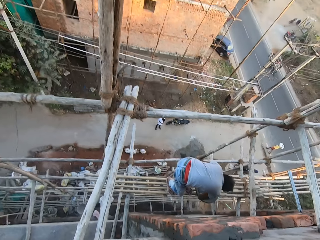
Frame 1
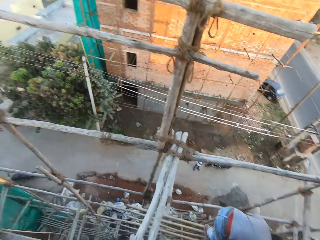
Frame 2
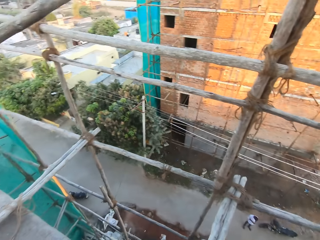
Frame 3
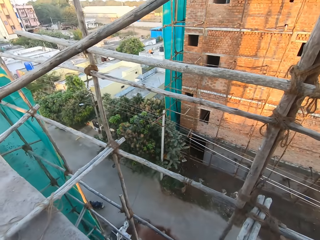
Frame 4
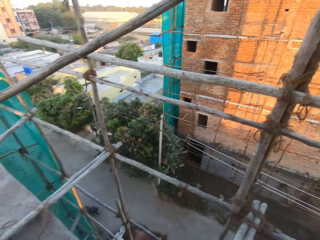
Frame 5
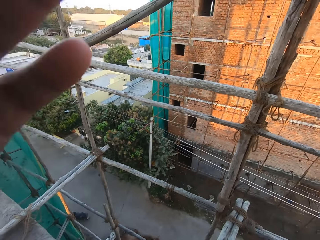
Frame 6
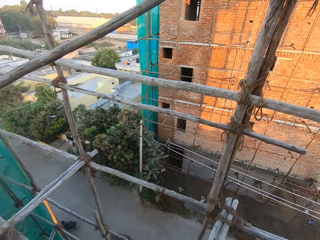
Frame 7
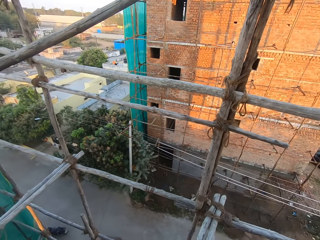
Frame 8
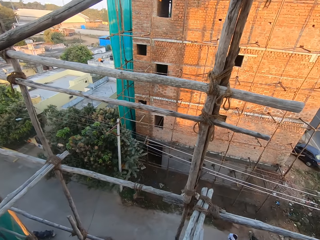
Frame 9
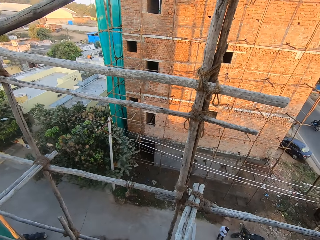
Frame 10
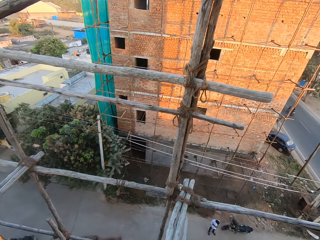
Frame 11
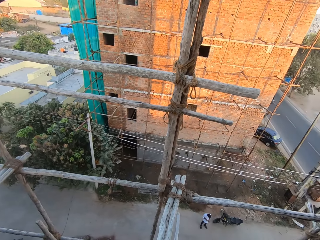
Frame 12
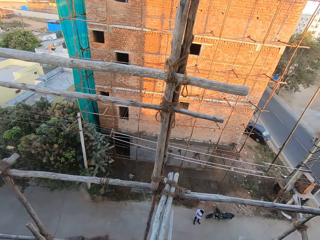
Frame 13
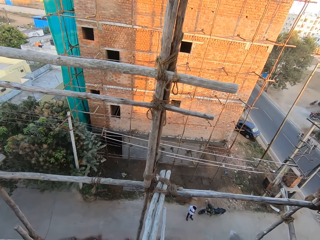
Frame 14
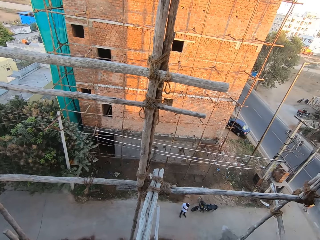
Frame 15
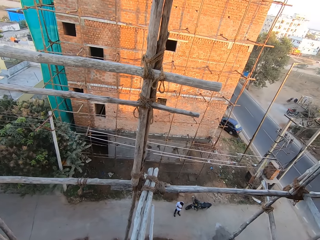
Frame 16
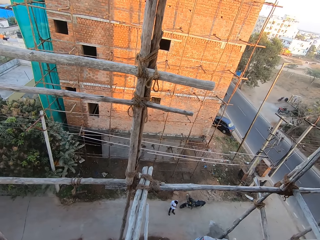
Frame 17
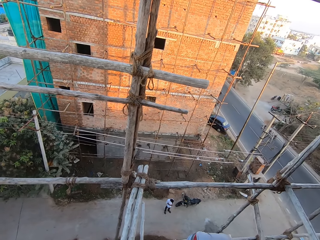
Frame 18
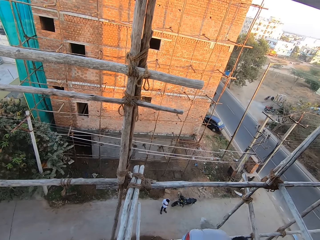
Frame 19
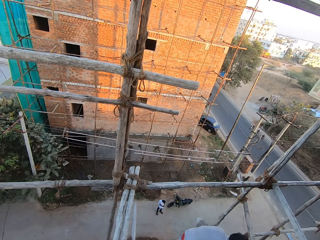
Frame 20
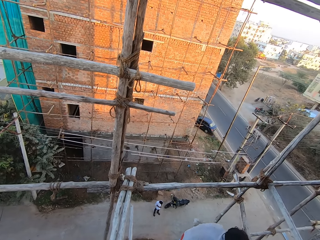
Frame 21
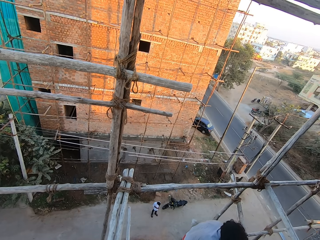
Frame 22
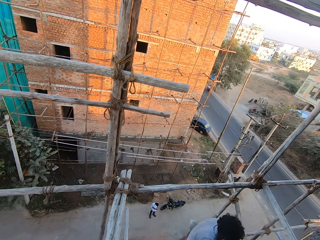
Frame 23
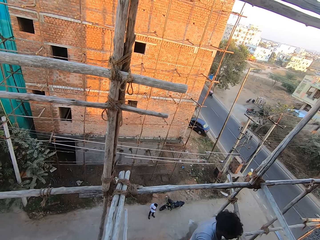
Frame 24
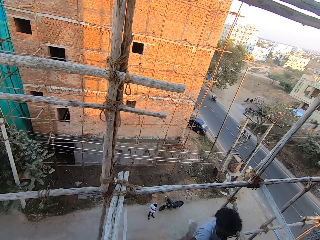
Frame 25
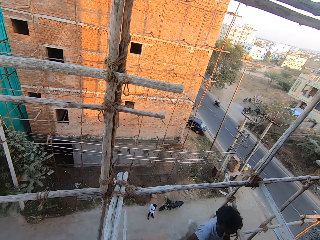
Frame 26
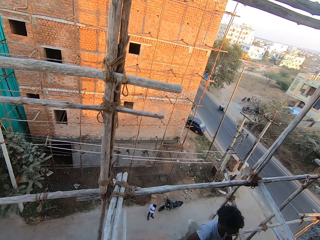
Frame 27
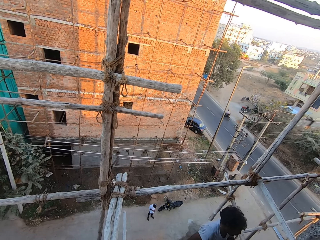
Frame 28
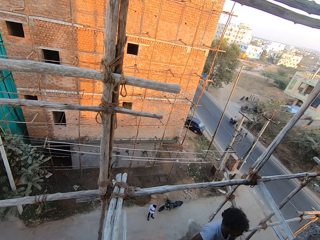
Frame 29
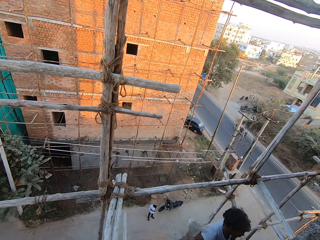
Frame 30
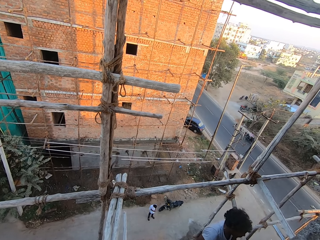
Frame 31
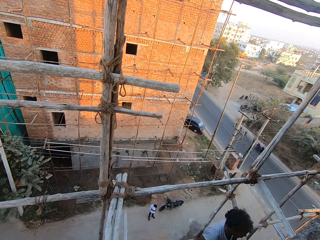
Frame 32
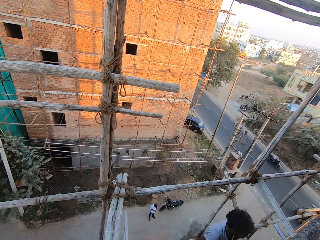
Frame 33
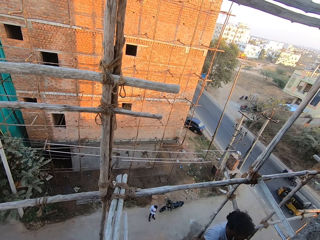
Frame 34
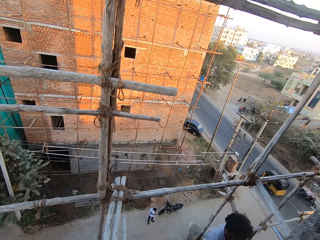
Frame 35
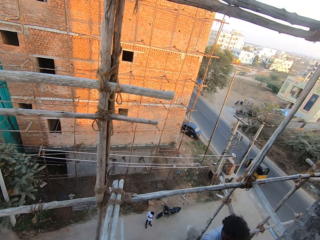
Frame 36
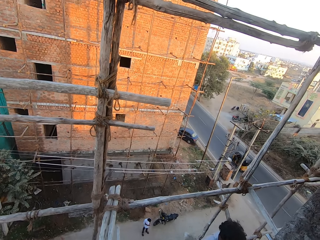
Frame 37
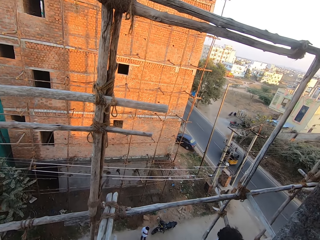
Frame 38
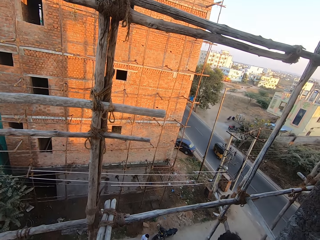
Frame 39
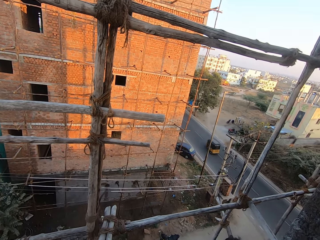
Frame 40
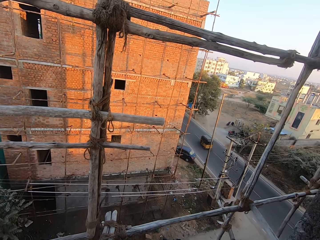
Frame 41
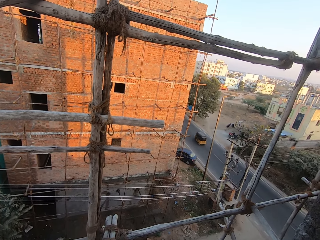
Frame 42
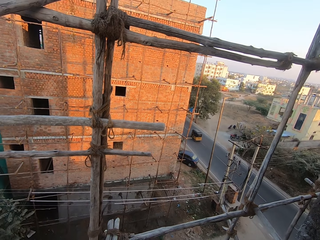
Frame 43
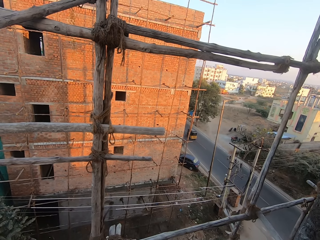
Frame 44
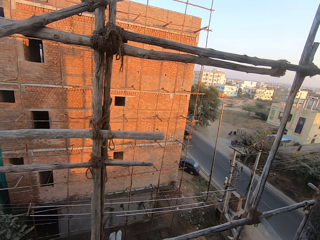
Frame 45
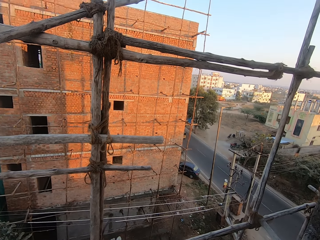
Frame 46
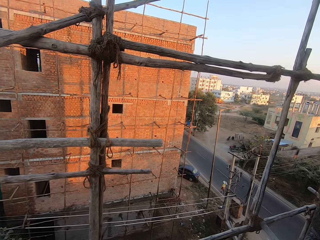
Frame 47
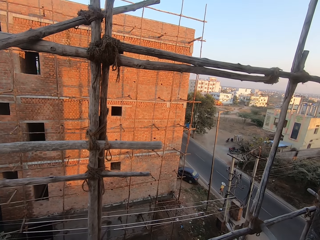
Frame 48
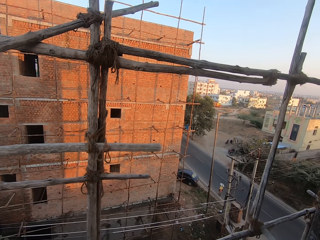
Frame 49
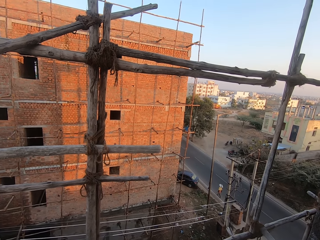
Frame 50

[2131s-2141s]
The camera wearer looks around. He touches the camera. He adjusts the camera on his head with his left hand. He looks around.

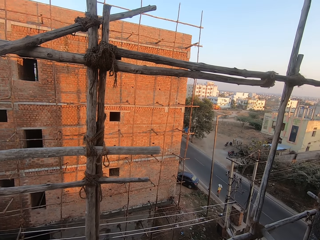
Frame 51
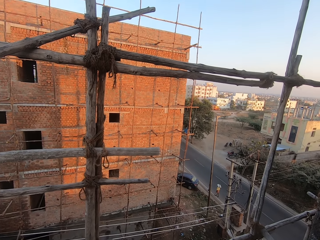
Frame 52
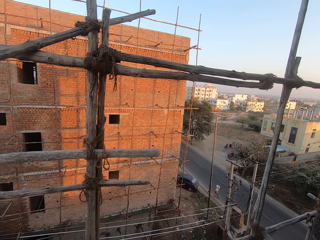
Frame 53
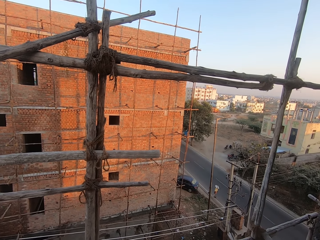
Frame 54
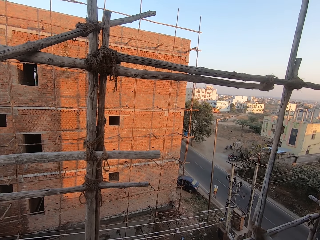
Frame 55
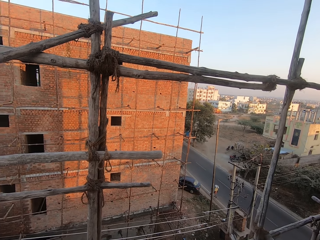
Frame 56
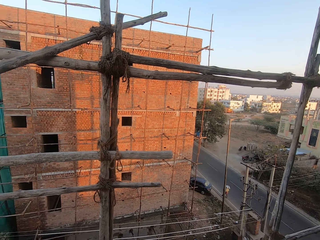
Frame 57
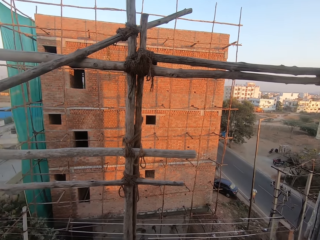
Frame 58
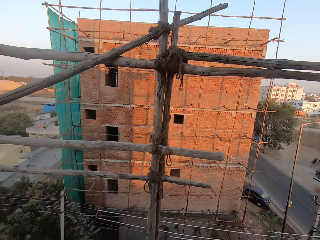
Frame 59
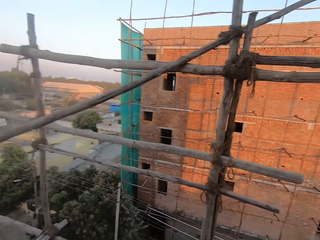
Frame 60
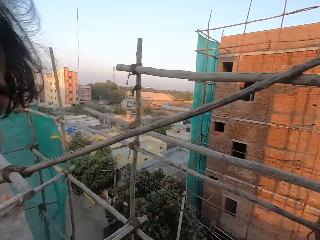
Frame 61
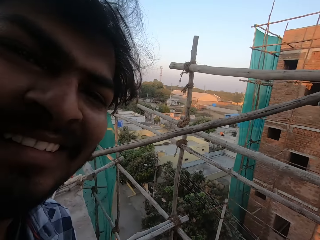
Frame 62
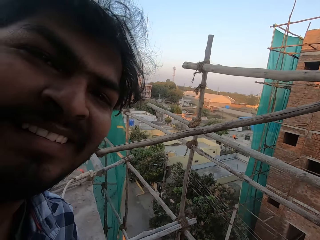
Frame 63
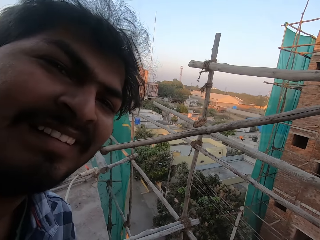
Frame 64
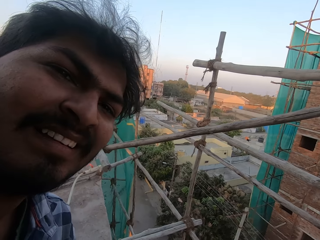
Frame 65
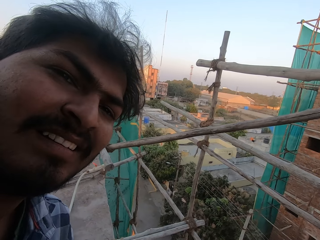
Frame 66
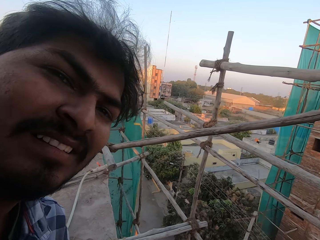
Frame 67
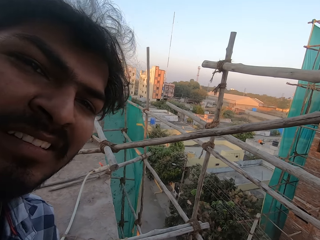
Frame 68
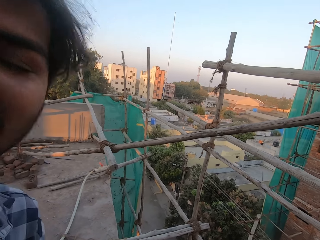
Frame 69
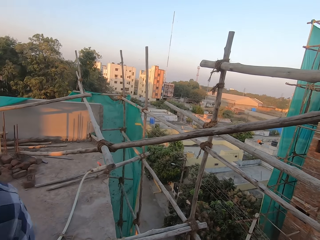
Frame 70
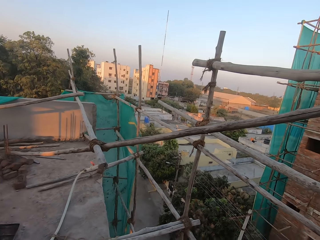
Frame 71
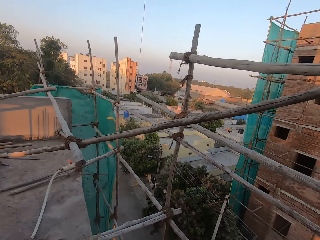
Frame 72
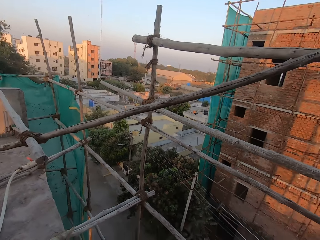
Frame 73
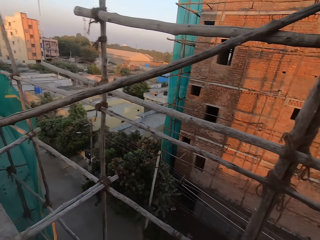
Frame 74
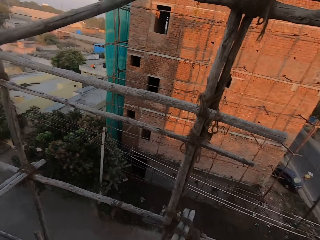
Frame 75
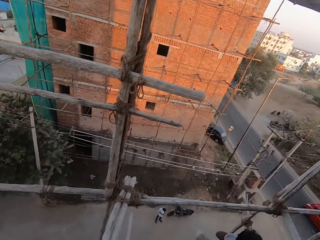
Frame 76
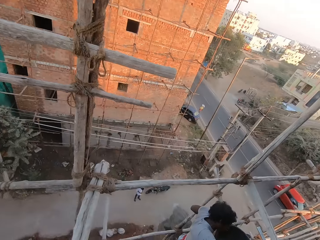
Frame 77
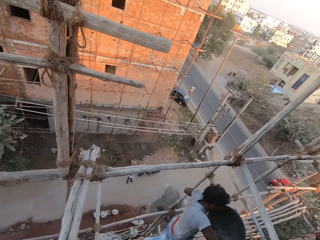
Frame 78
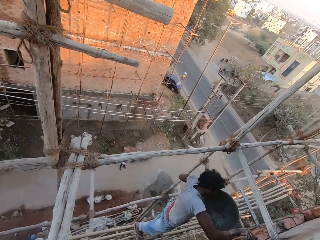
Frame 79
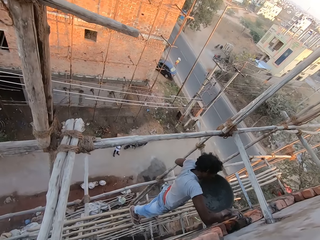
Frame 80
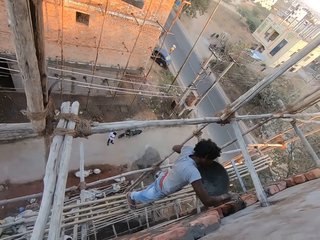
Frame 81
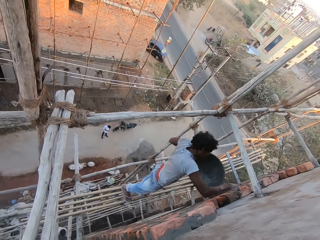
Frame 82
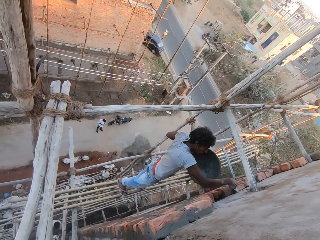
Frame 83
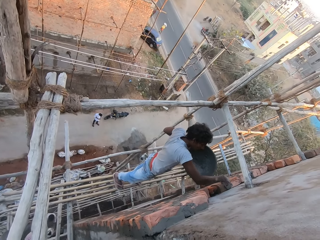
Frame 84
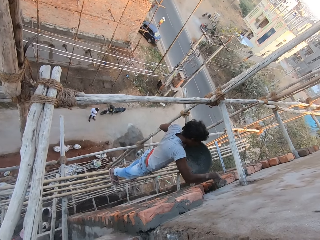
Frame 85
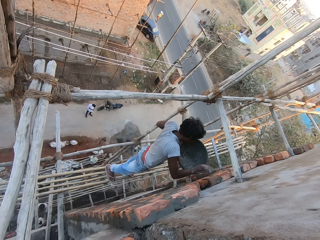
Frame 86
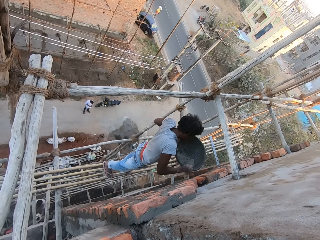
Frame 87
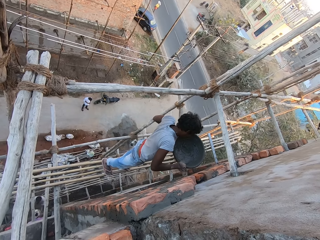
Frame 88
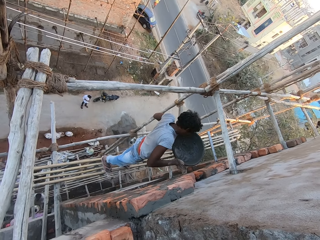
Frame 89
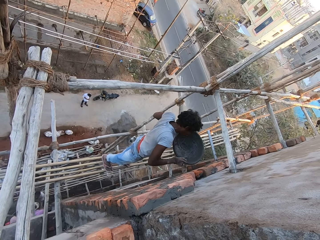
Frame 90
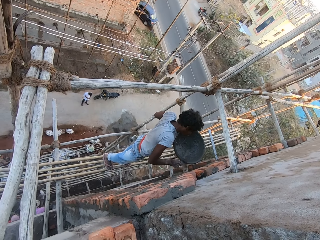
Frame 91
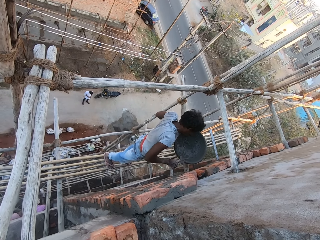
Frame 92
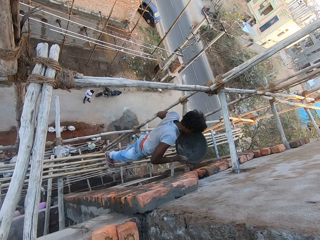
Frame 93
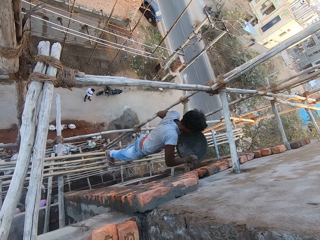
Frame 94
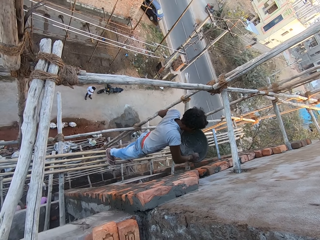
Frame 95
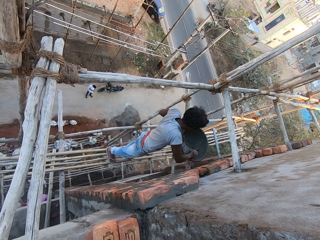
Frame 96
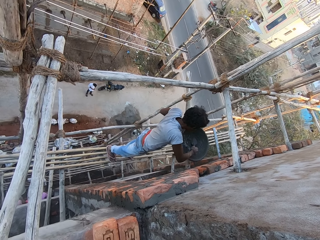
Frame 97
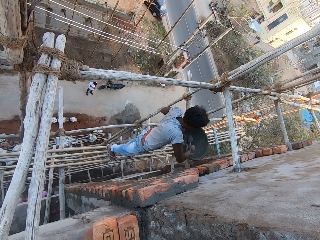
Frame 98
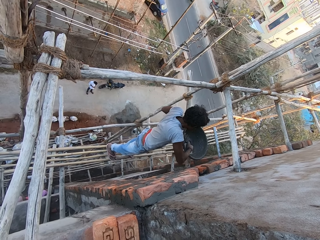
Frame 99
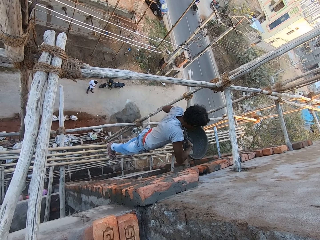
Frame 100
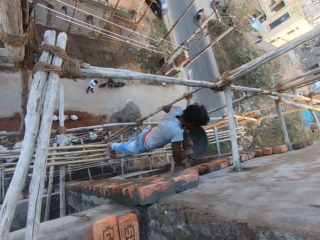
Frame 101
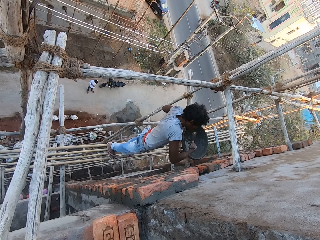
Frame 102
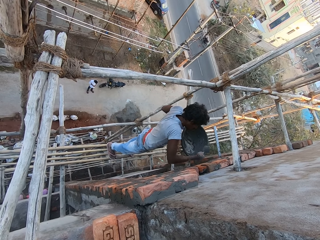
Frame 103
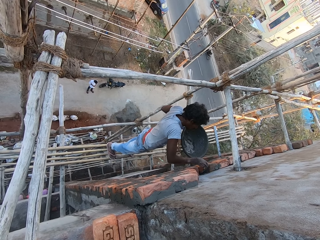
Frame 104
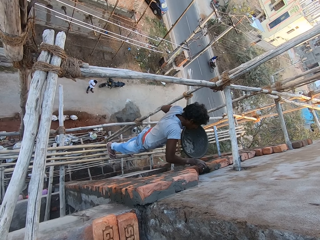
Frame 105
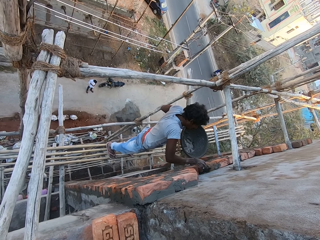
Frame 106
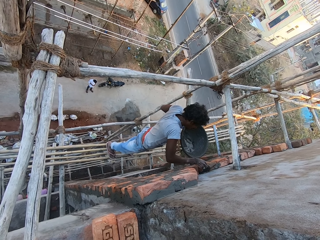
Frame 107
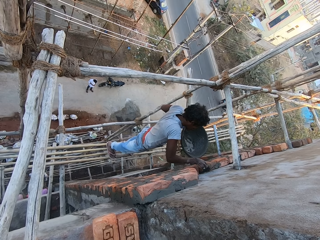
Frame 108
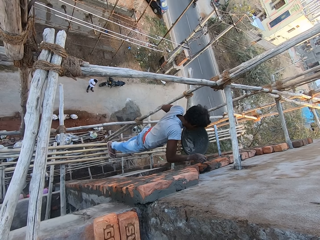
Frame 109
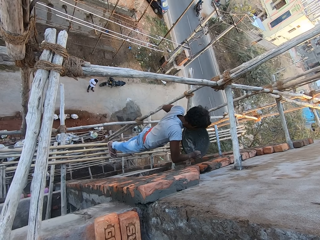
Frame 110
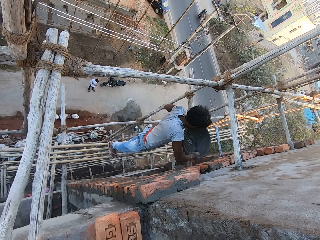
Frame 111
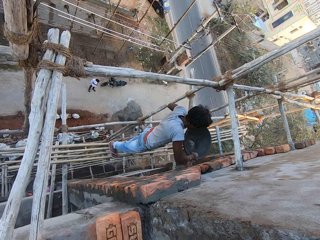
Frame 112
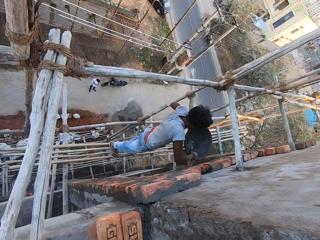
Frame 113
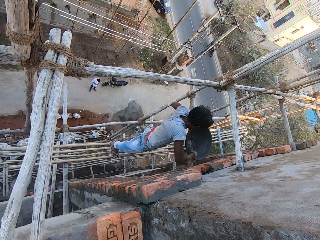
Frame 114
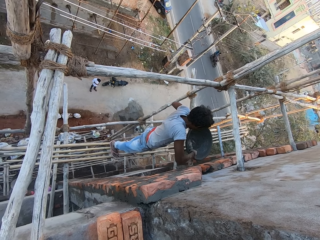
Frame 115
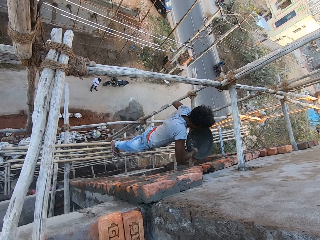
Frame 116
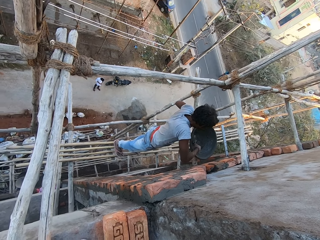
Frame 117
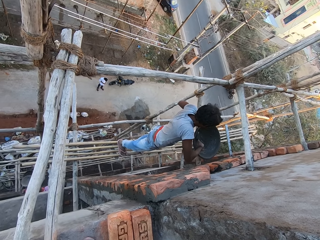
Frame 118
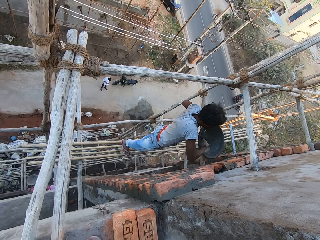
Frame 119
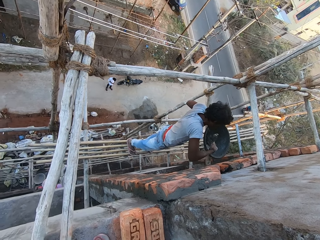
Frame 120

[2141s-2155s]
A man converses with the camera wearer. The camera wearer looks around. Another man plasters the brick on the wall with the hand trowel in his right hand. He cleans the hand trowel in his right hand on the cement bowl in his left hand. He scoops mortar from the tasla with the hand trowel. Another man takes cement in the cement bowl with the hand trowel in his right hand, pours the cement on the brick with the hand trowel in his right hand, and takes the cement in the cement bowl with the hand trowel in his right hand.
